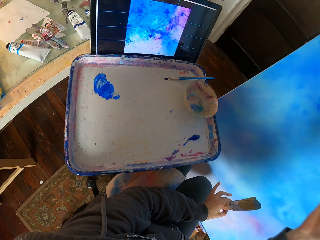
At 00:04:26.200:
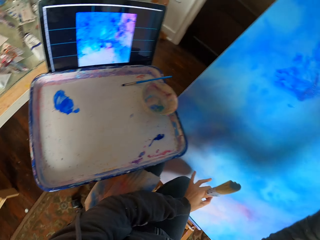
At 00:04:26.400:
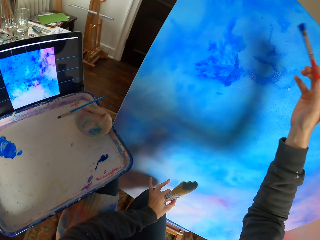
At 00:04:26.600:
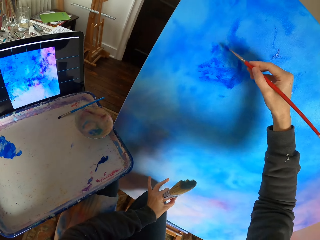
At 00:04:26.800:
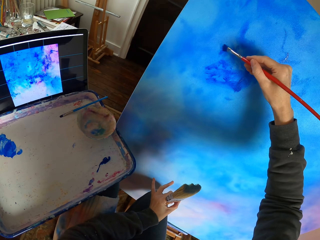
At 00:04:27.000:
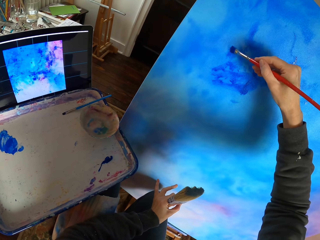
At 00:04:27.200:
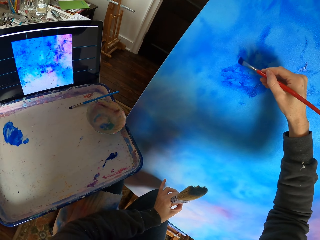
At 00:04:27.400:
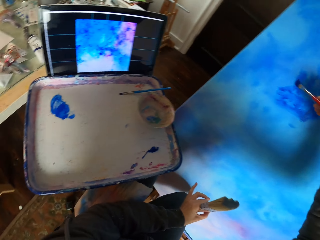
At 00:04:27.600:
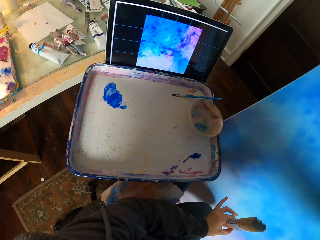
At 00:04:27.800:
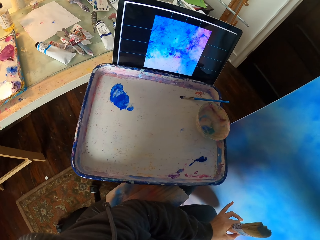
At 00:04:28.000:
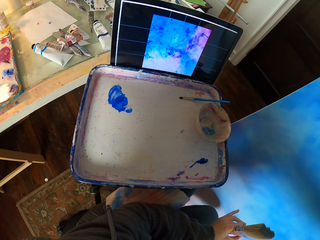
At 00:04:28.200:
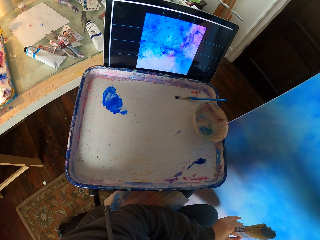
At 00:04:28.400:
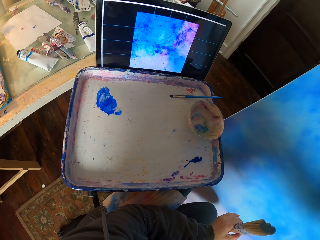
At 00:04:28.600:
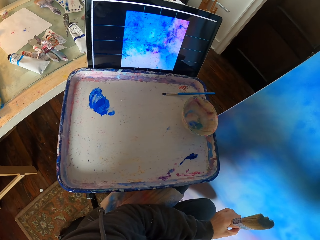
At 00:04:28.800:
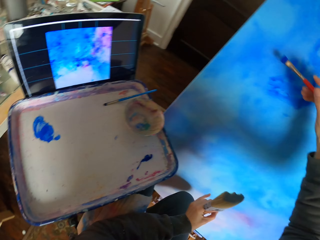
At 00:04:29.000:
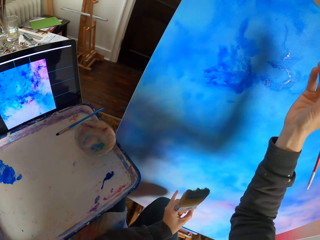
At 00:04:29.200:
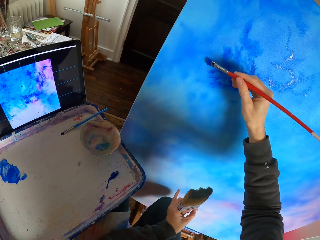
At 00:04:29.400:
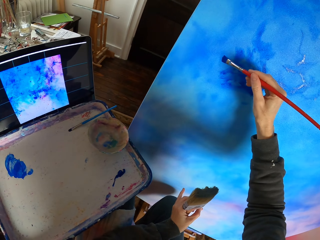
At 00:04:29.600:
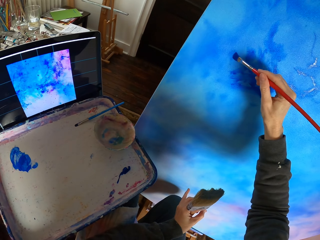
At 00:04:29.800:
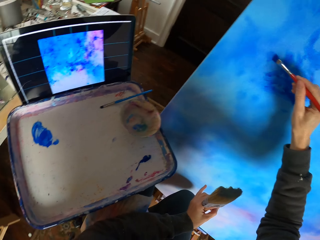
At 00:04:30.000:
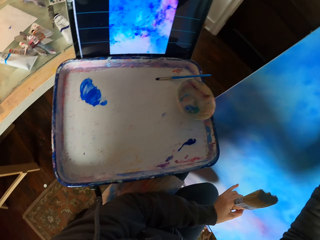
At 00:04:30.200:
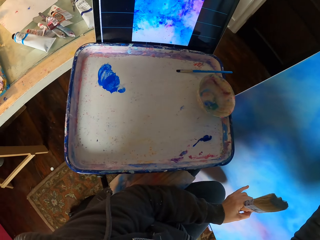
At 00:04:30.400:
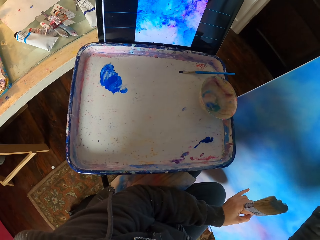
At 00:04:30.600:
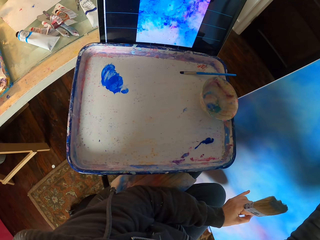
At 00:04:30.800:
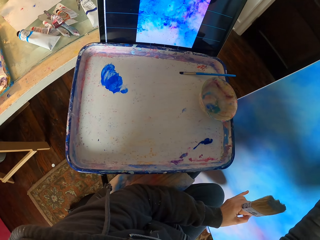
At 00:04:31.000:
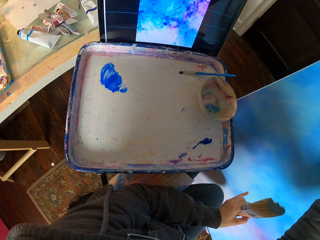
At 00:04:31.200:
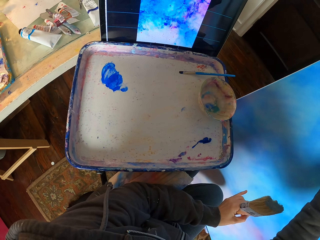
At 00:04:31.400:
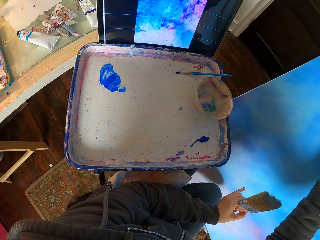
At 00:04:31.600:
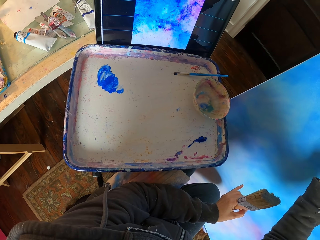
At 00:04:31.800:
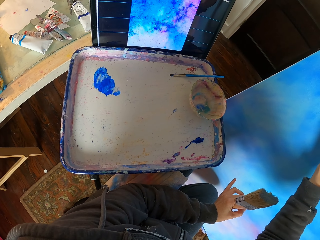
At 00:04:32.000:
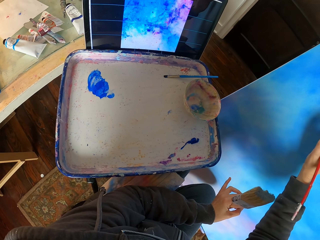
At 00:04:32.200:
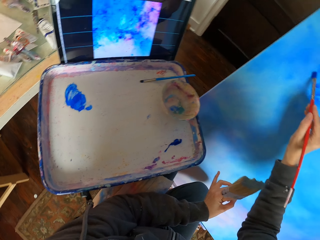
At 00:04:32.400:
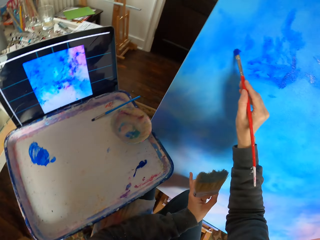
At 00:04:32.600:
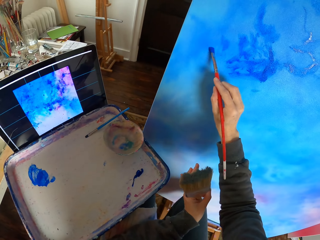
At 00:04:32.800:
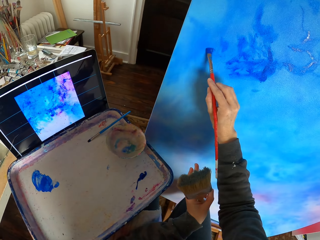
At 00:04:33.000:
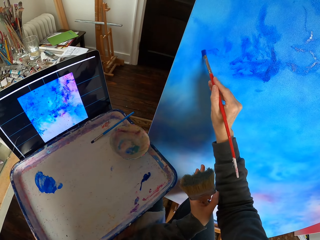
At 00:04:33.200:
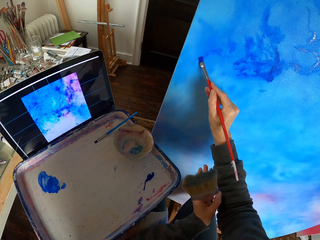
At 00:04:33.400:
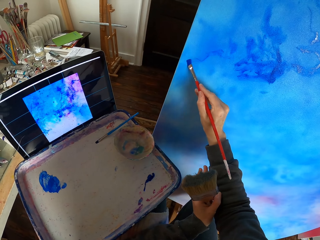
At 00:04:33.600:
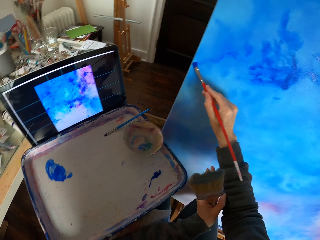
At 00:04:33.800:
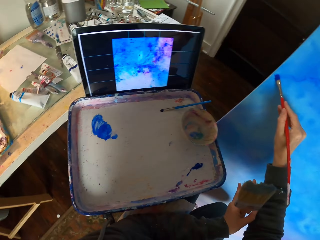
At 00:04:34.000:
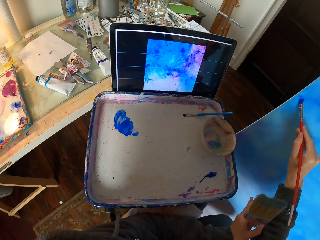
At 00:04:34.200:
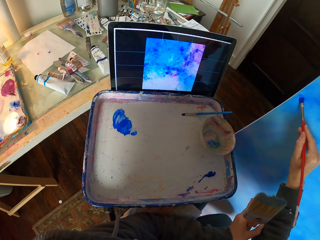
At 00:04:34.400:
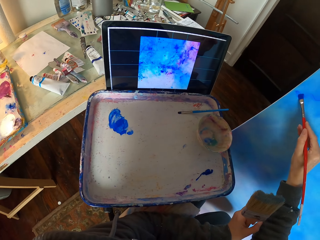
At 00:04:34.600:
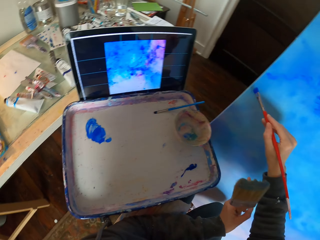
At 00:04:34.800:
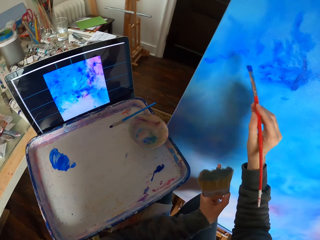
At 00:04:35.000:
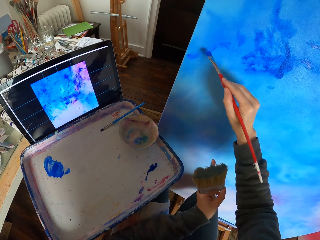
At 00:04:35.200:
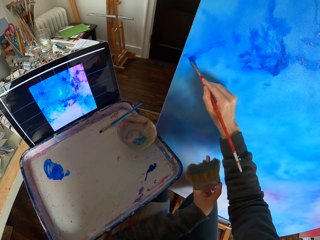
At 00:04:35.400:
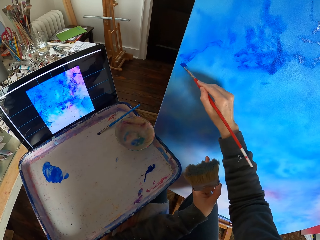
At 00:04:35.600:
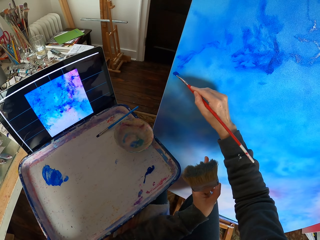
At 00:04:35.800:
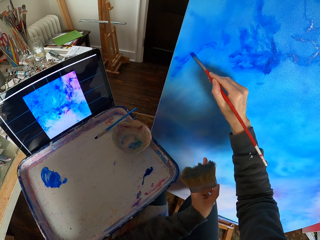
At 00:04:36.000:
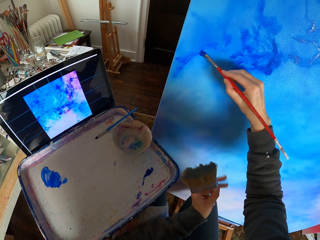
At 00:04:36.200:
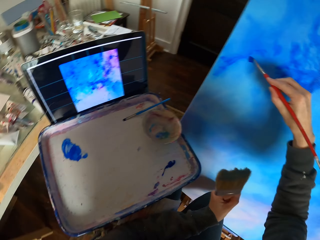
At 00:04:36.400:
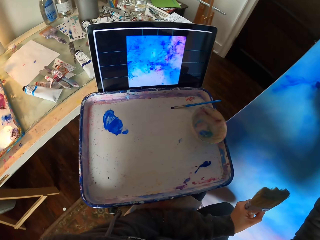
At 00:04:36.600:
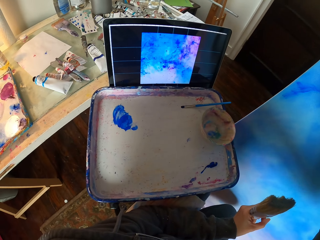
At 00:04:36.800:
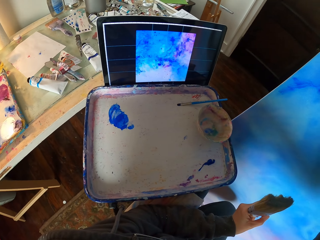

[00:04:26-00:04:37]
The camera wearer paints the wall or canvas.

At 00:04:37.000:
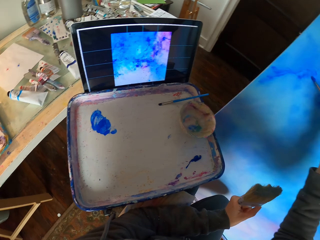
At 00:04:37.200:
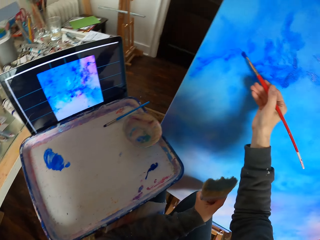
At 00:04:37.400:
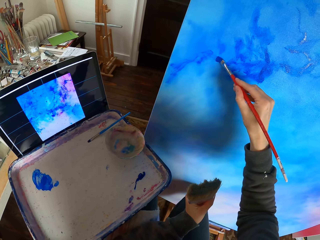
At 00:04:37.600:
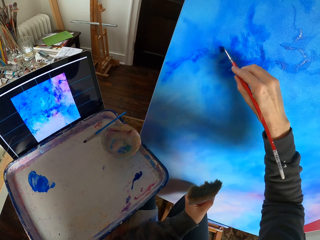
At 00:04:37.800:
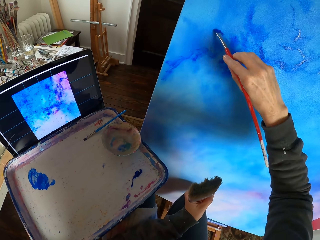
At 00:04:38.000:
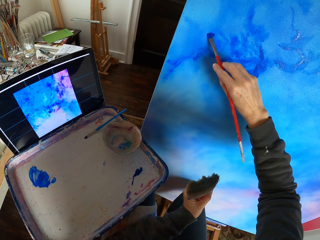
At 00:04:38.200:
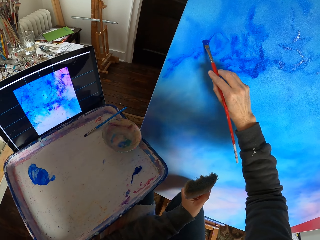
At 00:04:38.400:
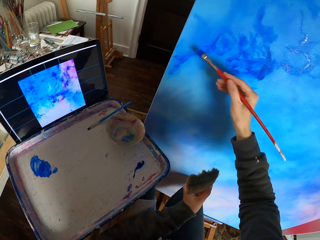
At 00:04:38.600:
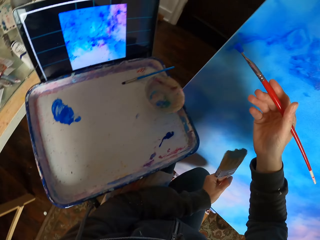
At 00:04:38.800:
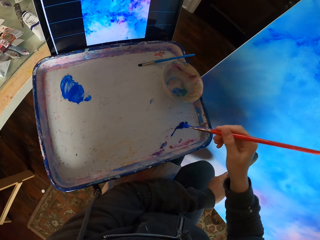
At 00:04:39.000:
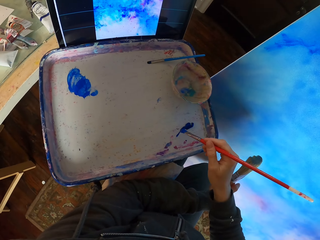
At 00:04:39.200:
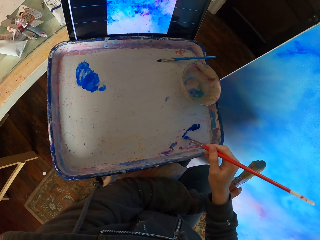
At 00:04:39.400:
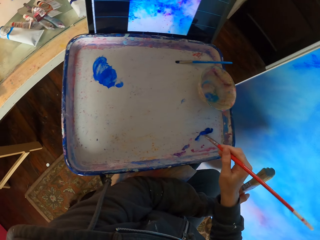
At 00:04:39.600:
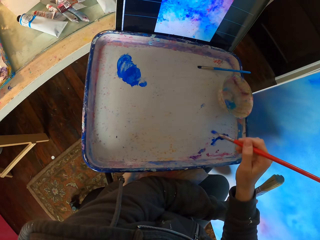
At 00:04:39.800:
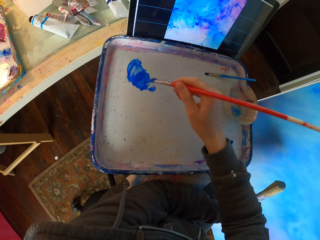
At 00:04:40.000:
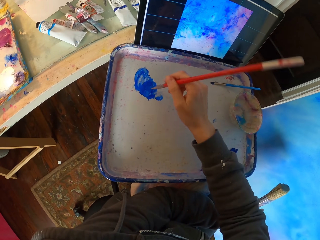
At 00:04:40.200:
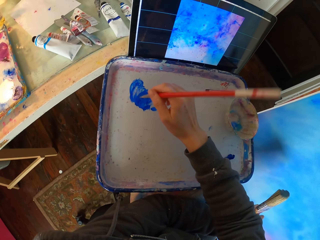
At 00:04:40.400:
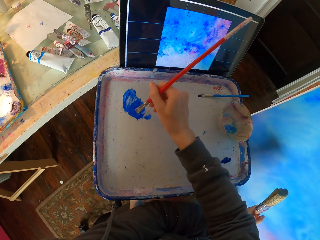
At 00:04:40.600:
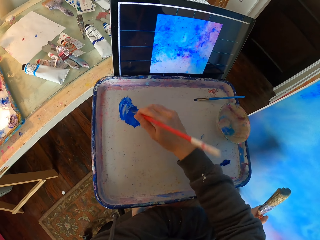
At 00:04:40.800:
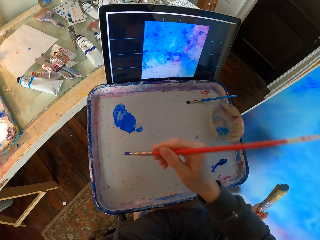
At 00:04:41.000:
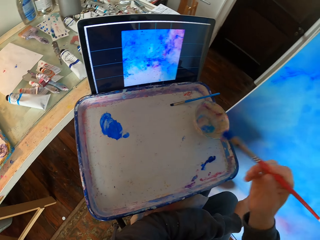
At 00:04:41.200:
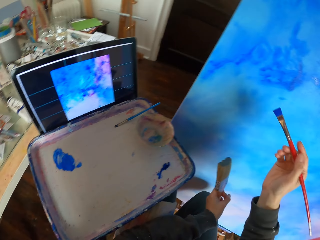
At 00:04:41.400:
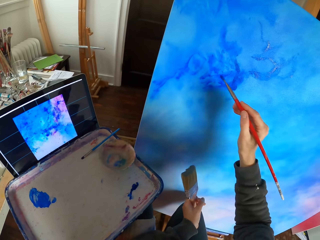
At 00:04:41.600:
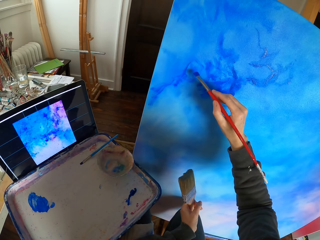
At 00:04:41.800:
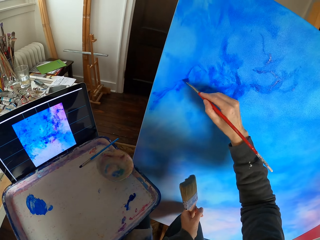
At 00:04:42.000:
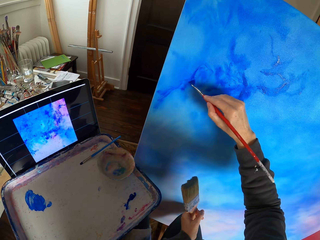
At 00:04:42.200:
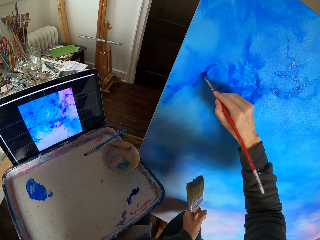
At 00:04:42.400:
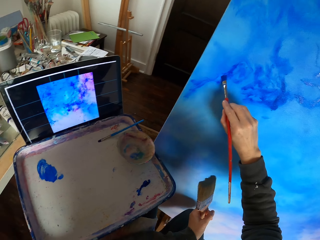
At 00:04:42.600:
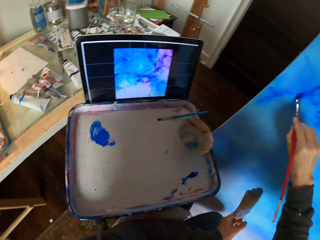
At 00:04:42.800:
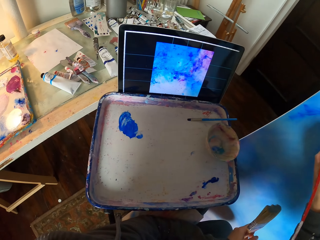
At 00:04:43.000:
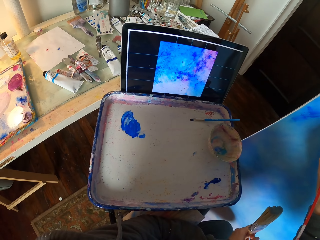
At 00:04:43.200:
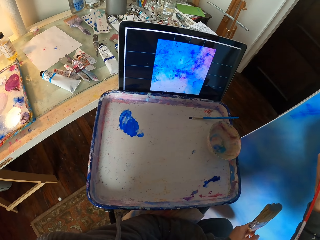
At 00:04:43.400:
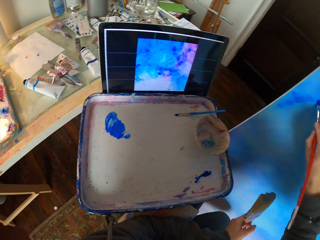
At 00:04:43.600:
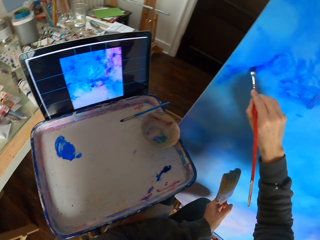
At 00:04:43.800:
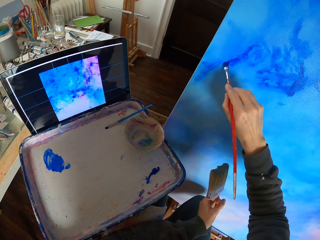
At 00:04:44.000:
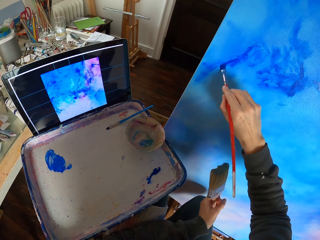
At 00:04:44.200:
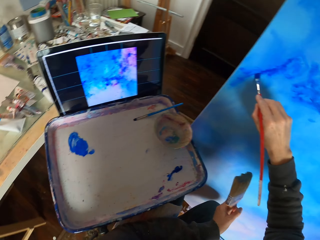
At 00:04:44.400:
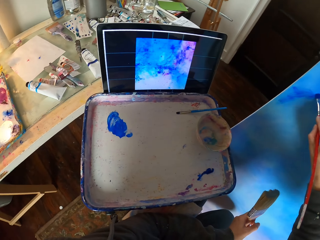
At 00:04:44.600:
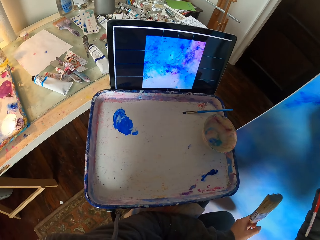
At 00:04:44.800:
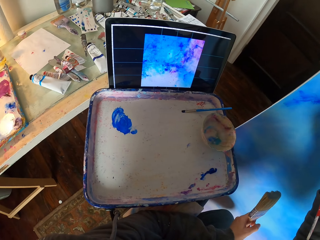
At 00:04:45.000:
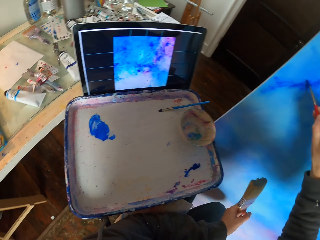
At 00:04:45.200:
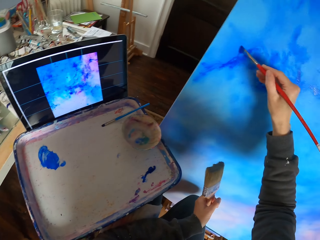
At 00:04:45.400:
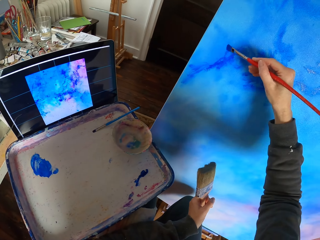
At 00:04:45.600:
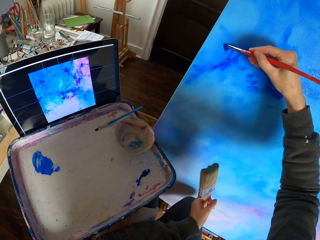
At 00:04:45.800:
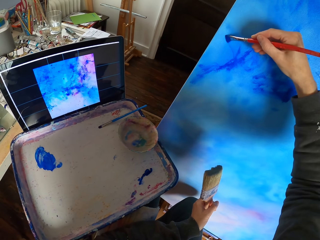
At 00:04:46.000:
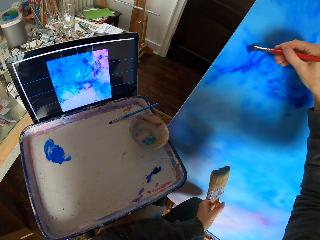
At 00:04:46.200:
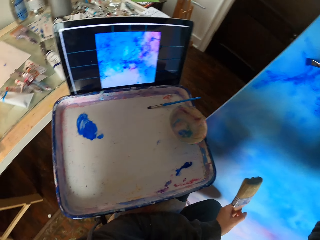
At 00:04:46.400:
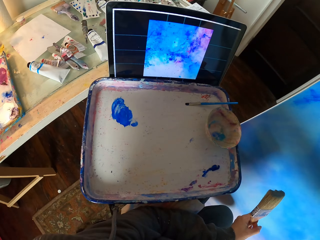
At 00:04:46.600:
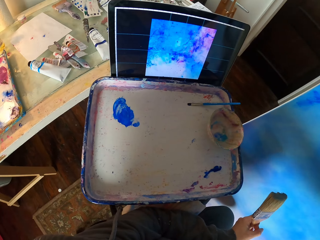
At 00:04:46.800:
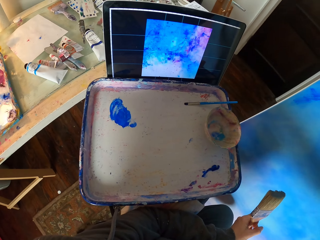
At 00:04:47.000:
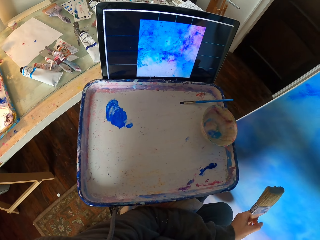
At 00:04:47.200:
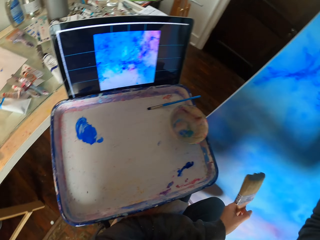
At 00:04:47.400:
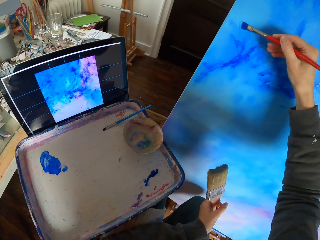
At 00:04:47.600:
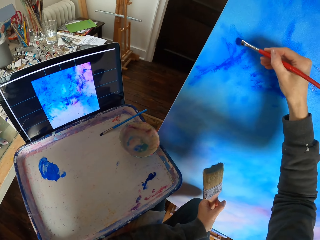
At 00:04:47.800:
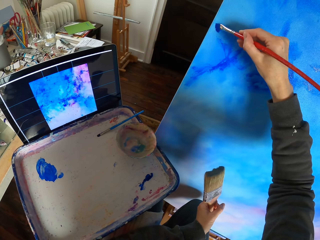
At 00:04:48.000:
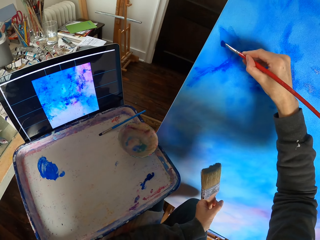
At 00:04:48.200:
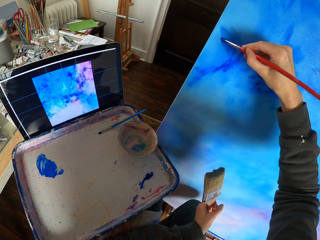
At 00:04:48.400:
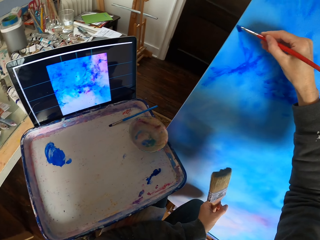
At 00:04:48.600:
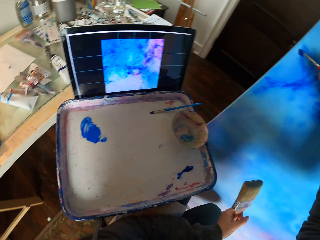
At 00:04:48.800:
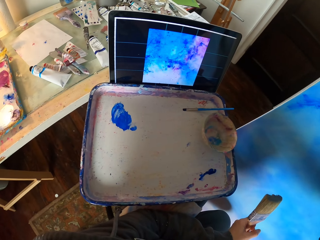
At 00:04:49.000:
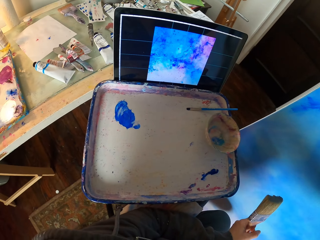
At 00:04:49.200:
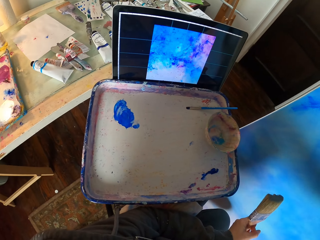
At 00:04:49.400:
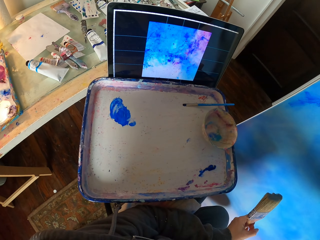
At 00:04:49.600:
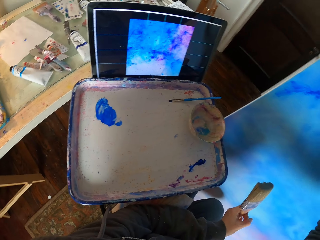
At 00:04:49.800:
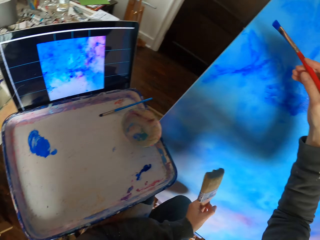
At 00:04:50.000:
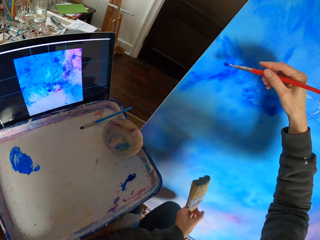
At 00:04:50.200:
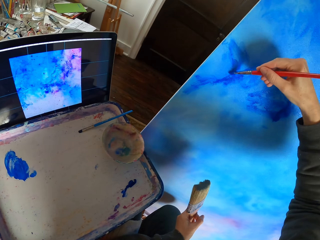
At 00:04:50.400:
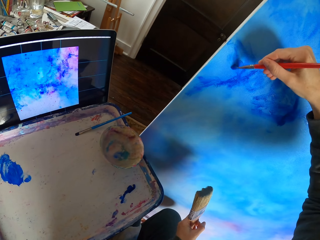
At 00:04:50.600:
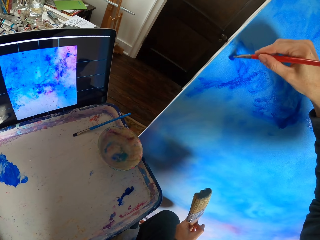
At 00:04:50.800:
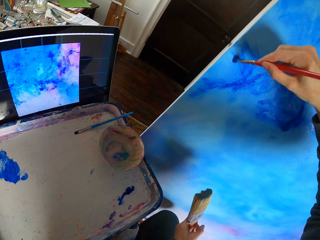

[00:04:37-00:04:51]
The camera wearer dips a painting stick in paint. They paint the wall or canvas. They look around. They paint the canvas.
